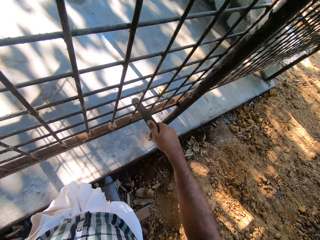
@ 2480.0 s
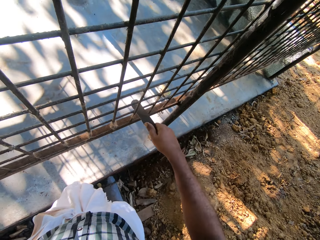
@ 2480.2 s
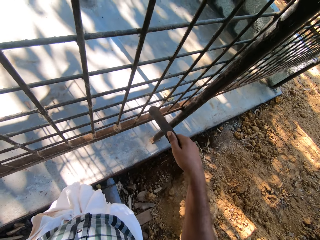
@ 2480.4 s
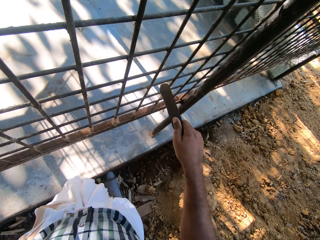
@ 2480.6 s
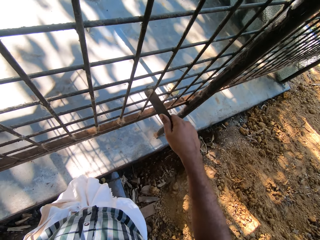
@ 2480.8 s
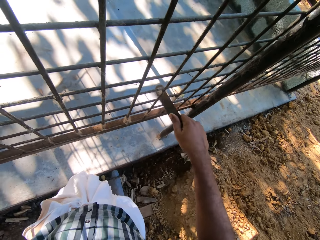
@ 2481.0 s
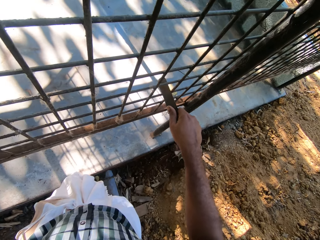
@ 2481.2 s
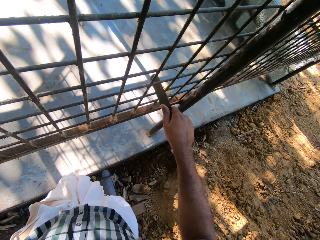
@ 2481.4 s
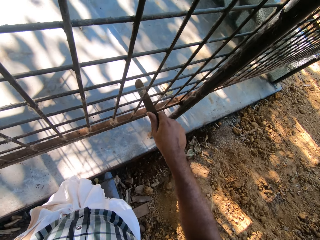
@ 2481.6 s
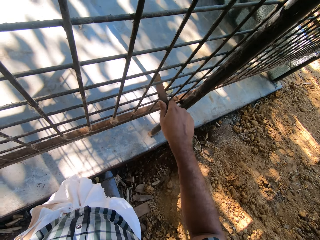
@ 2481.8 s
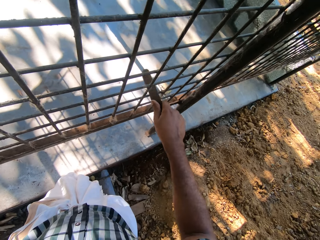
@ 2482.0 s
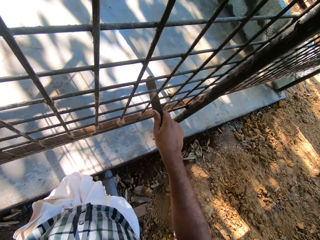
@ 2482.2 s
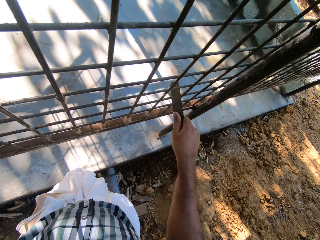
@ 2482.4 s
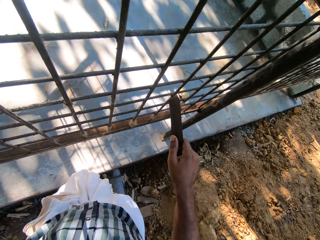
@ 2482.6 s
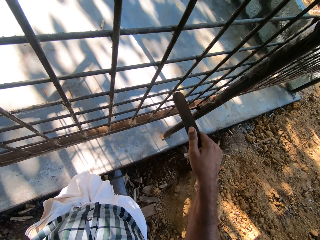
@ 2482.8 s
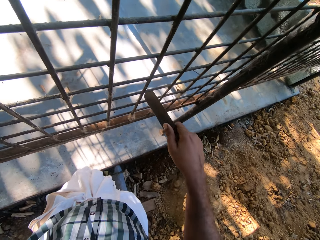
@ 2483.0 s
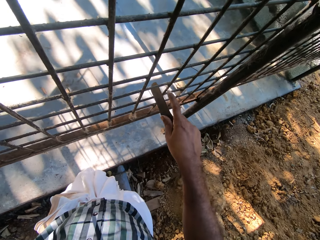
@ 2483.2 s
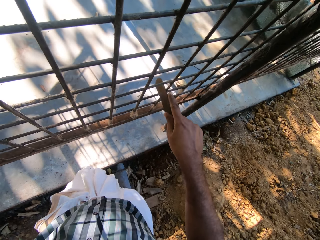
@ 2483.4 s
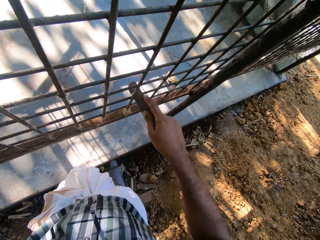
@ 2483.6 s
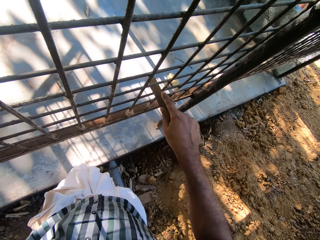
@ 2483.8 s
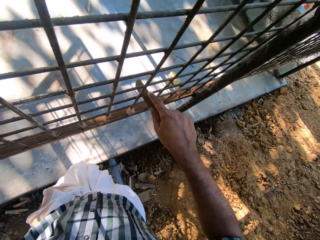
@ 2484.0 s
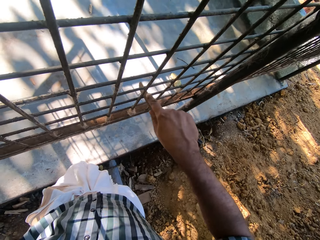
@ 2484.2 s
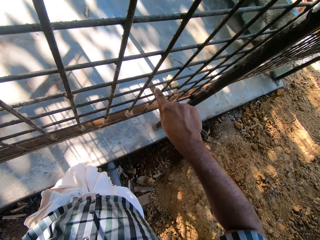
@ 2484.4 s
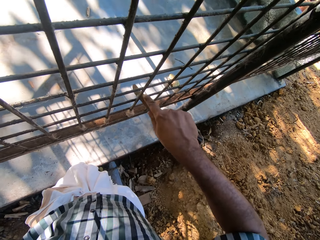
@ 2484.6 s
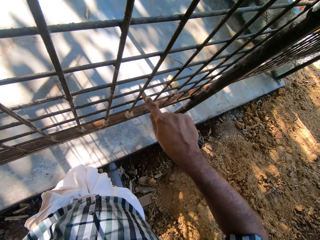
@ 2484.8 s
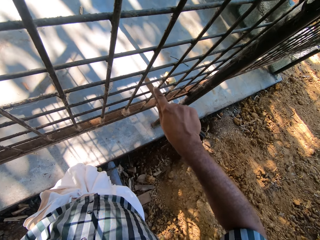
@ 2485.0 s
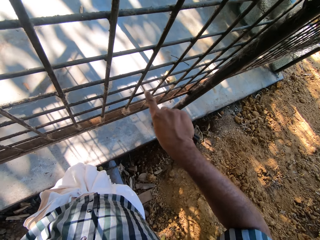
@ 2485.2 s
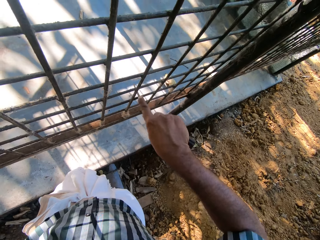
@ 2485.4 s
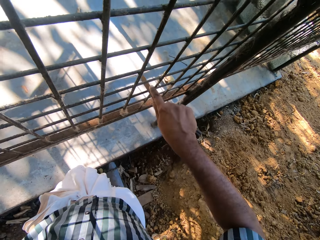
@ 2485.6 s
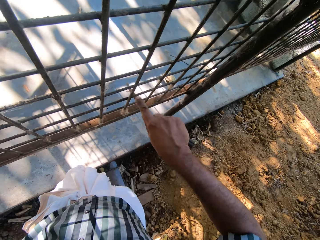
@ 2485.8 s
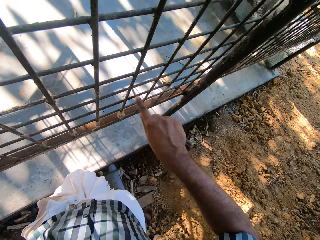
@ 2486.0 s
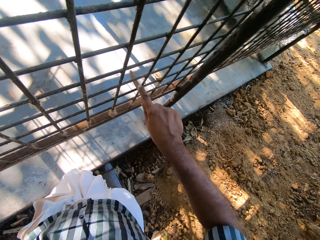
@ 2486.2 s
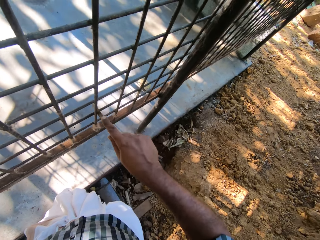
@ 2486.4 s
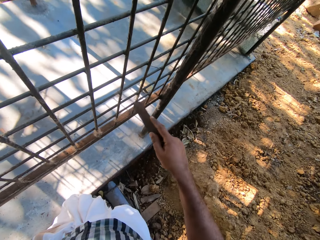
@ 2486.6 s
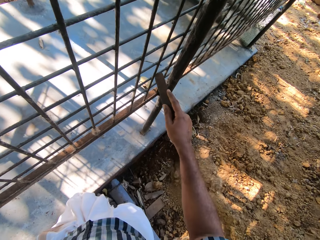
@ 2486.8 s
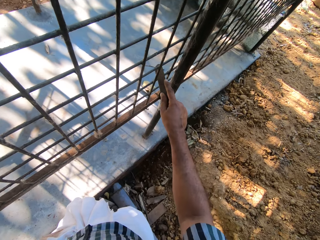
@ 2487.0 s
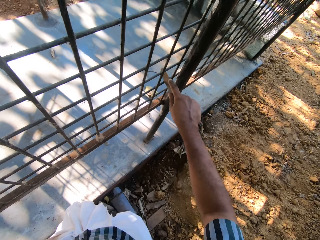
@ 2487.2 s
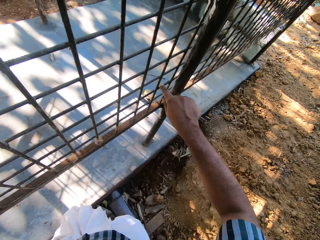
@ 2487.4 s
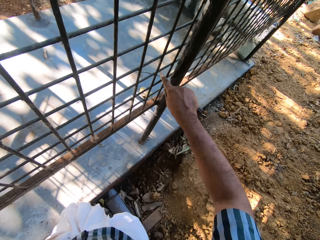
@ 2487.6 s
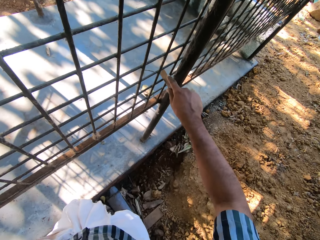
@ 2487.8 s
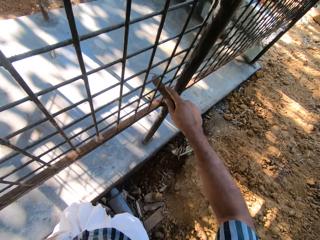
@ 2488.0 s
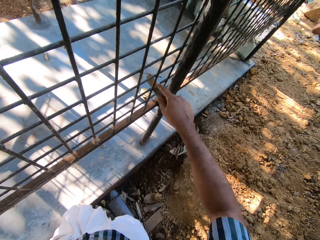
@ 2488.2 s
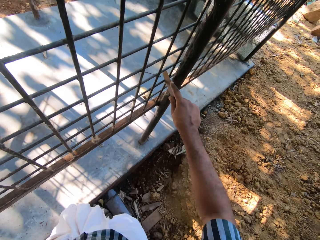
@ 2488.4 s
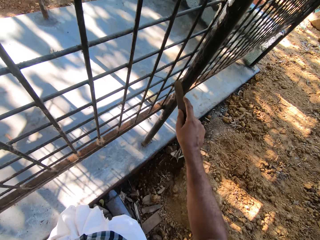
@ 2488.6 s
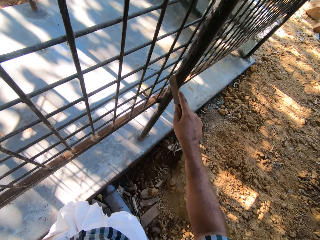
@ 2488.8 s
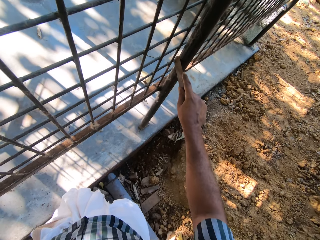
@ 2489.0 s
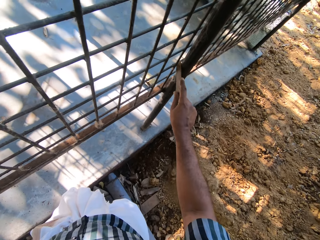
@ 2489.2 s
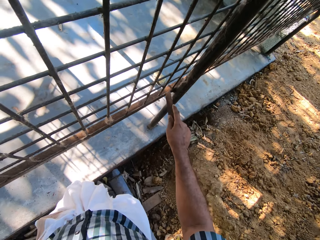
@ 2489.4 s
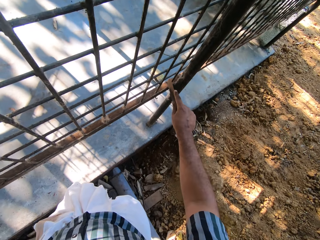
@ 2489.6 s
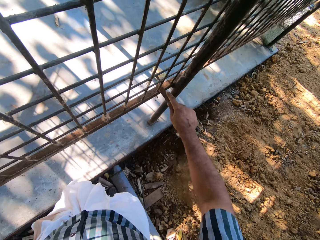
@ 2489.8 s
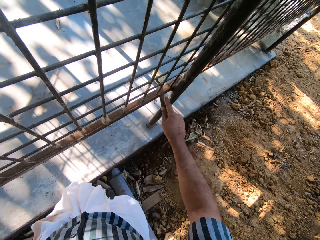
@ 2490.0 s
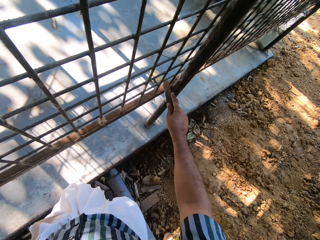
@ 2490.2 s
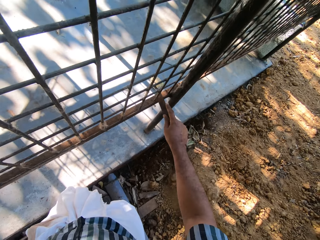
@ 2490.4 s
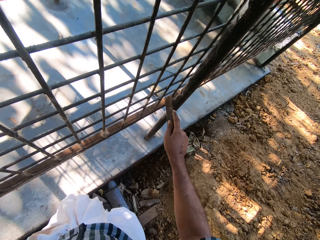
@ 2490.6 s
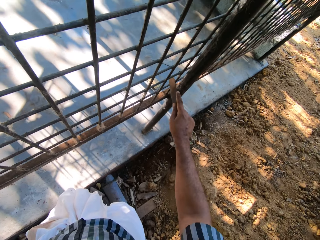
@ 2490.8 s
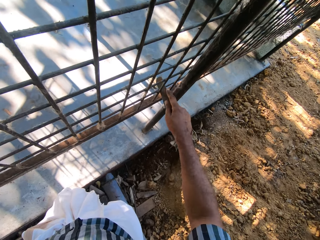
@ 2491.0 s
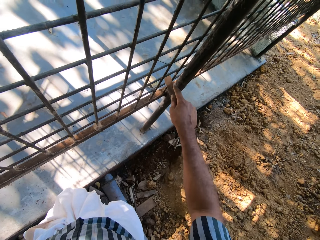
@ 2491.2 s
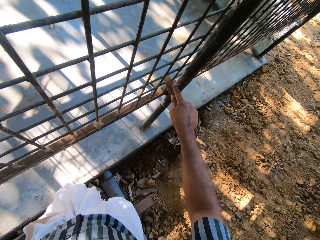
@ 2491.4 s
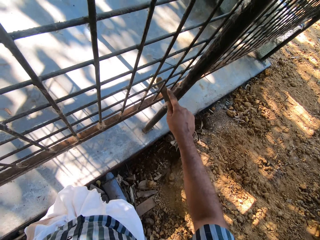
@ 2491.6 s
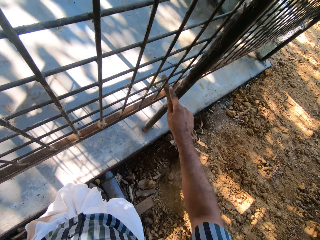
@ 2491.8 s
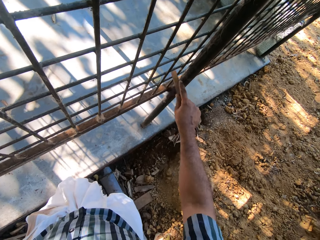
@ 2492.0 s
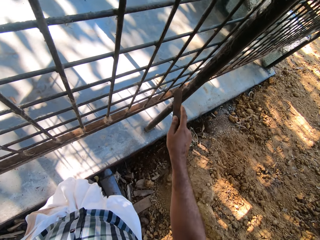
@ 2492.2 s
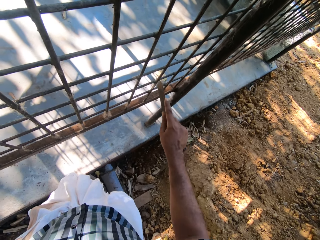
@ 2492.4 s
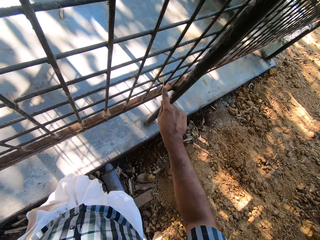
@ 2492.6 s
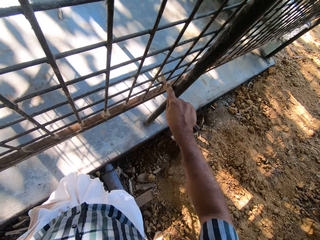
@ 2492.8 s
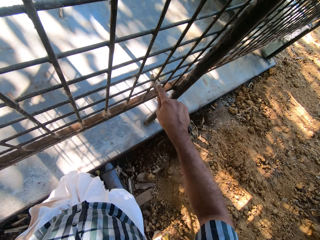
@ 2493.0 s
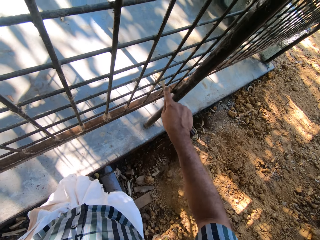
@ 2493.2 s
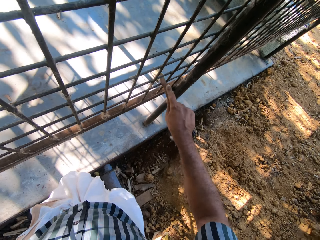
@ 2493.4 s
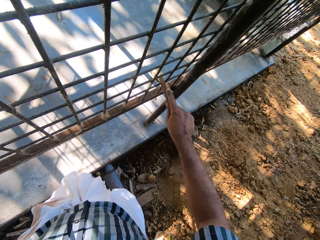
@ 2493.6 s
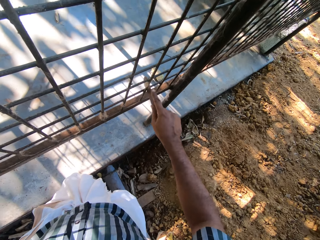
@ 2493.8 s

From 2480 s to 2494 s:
The camera wearer puts the rod on the steel. They rub the steel with the rod. They put the rod on the steel. They rub the steel with the rod. They stop rubbing the steel. They rub the steel with the rod.

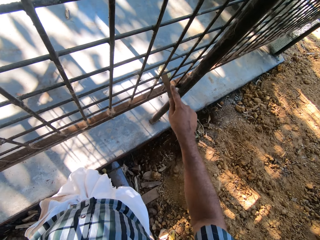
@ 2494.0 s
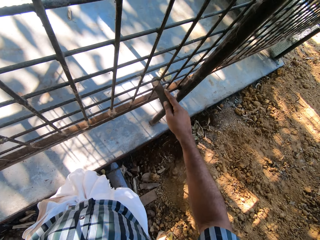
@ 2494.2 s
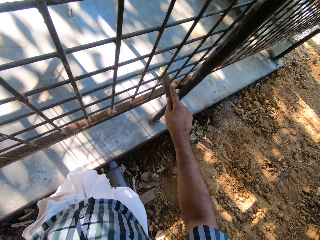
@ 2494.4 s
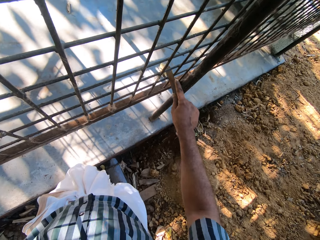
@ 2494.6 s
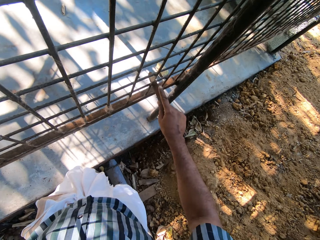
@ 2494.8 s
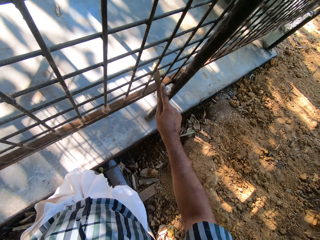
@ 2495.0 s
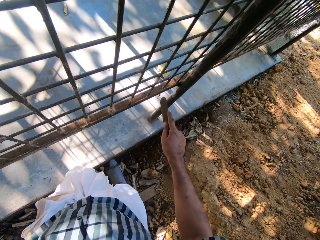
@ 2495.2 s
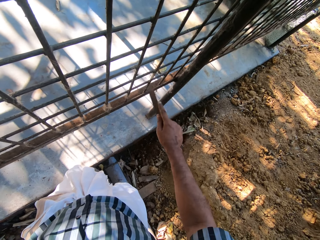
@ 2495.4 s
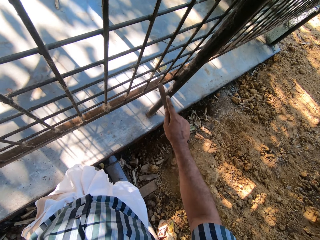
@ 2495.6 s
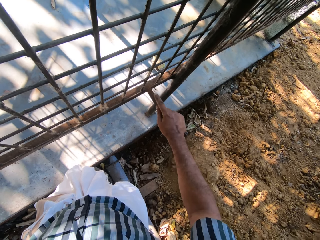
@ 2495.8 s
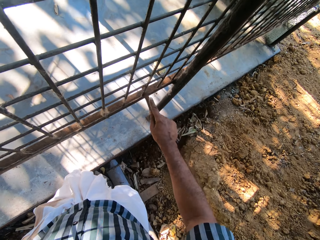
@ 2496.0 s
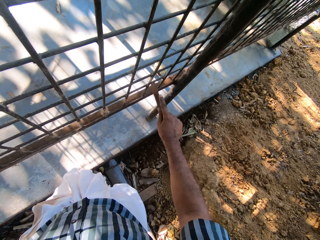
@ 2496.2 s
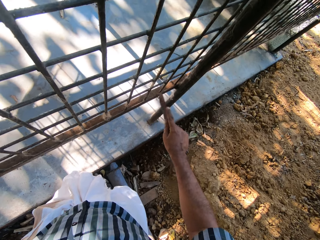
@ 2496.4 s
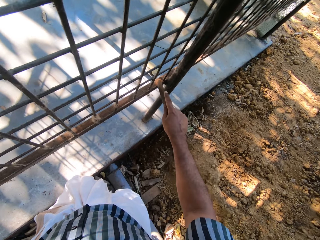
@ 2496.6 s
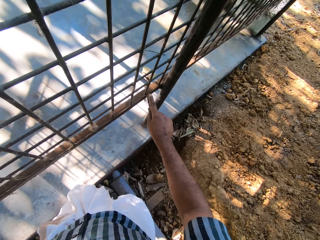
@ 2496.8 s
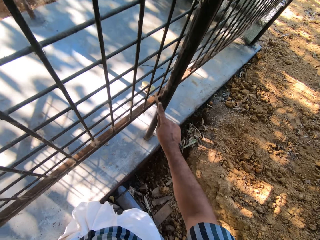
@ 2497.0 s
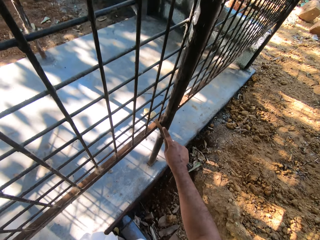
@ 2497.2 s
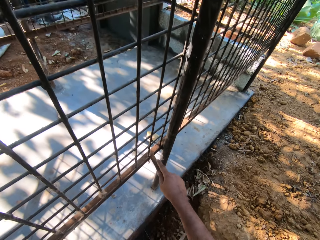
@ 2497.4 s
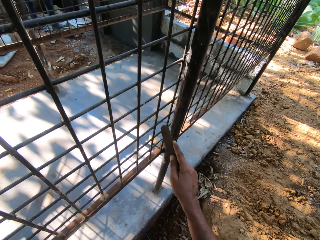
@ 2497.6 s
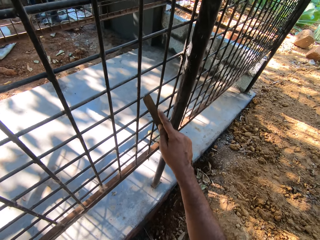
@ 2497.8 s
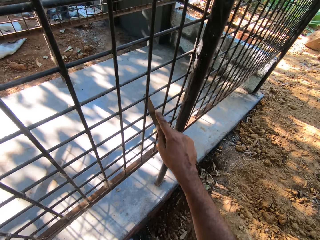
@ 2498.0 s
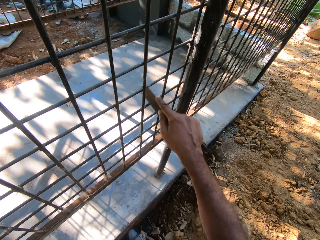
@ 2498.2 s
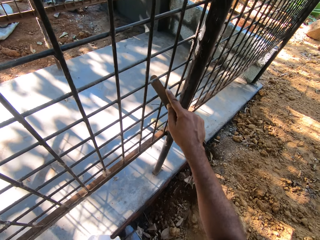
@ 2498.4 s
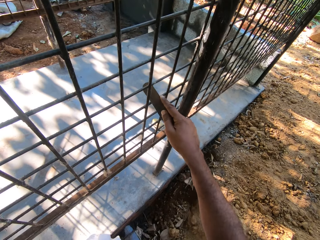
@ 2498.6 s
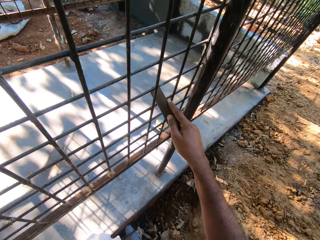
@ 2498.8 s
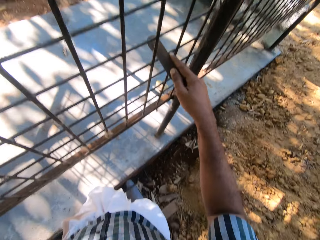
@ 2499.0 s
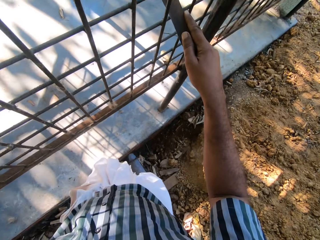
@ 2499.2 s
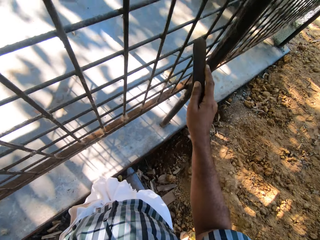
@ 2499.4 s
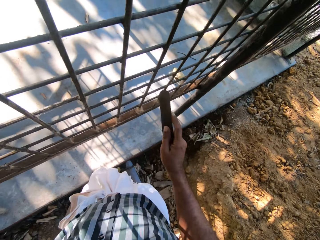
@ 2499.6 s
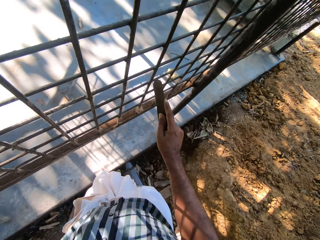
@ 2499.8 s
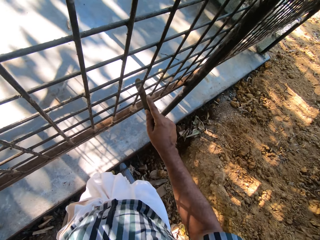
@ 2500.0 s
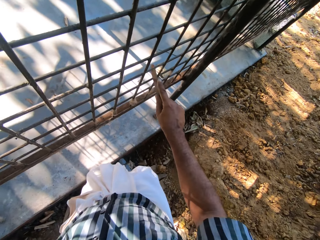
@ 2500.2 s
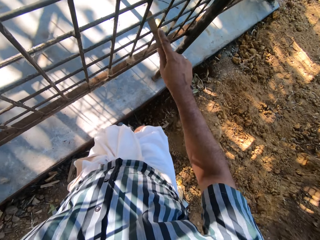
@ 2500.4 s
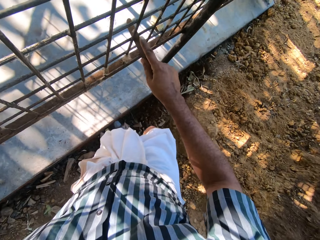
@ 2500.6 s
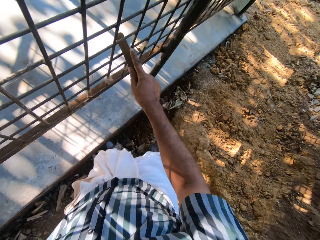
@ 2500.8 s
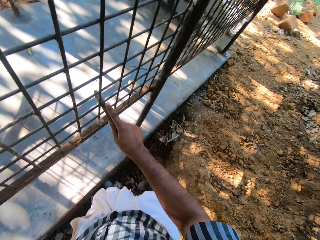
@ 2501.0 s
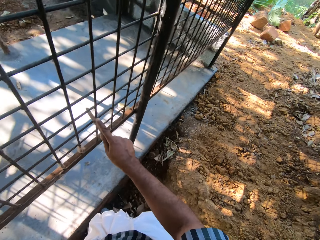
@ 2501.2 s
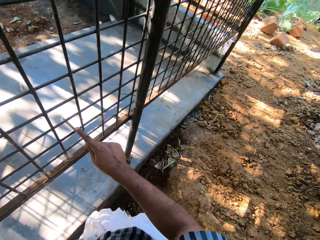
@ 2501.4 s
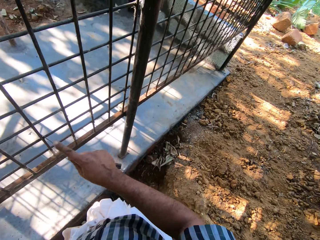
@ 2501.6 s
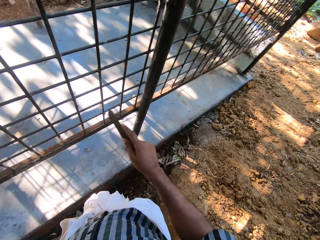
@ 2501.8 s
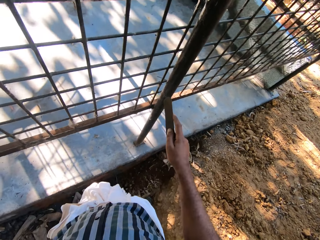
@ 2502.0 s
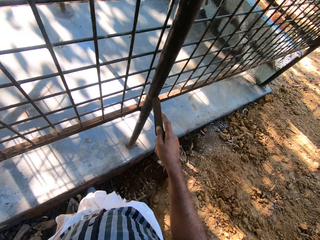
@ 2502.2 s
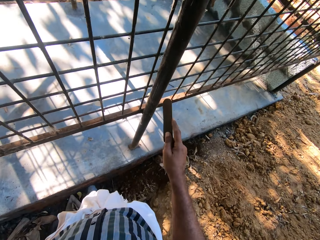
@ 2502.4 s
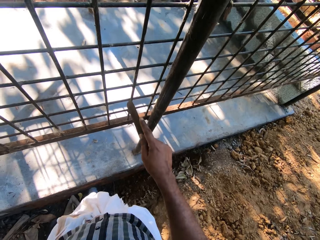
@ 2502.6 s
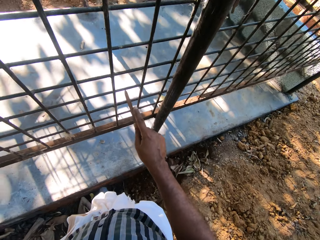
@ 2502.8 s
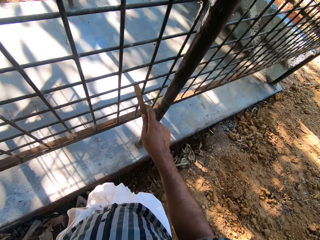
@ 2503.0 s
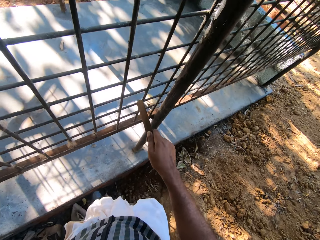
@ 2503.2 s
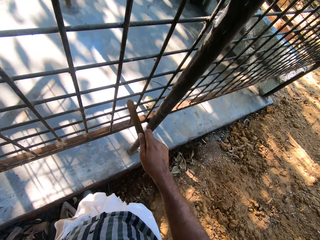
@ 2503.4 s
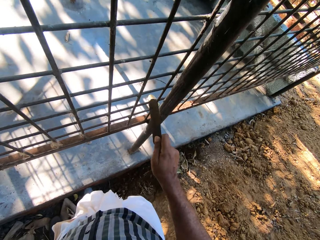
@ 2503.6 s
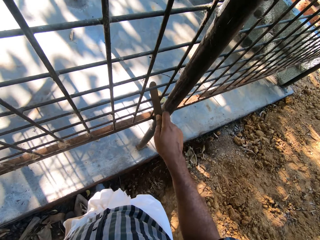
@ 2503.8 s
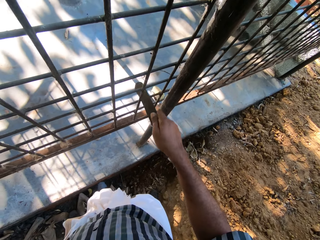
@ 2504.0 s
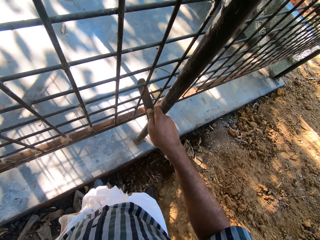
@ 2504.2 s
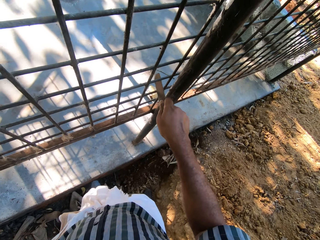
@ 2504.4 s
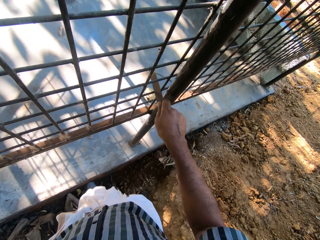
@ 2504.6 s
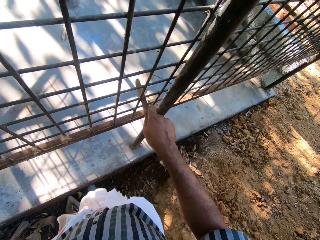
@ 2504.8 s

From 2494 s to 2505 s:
The camera wearer stops rubbing the steel. They rub the steel with a rod. They move the rod. They rub the steel with the rod.
